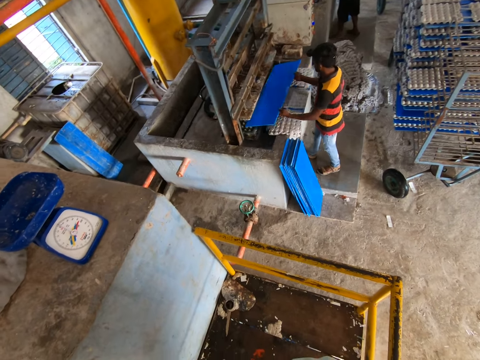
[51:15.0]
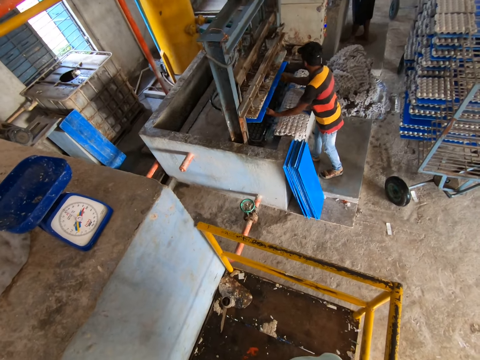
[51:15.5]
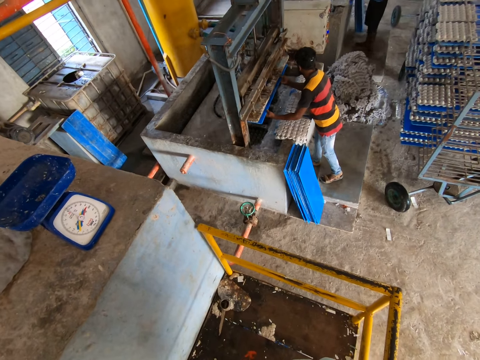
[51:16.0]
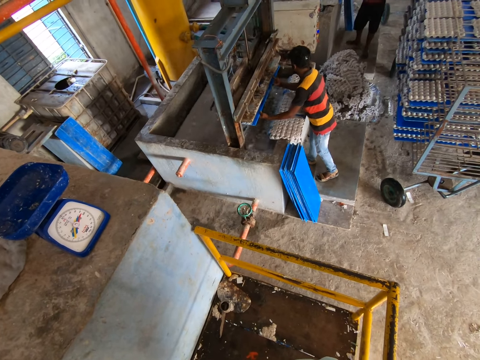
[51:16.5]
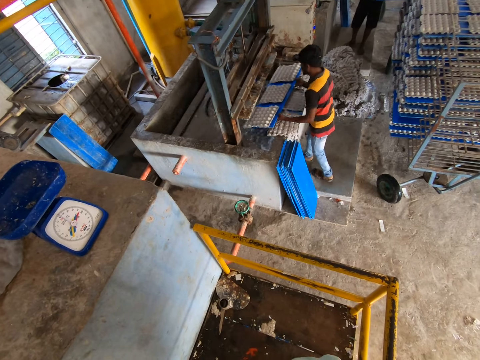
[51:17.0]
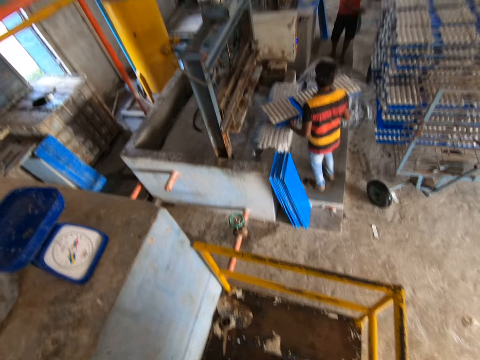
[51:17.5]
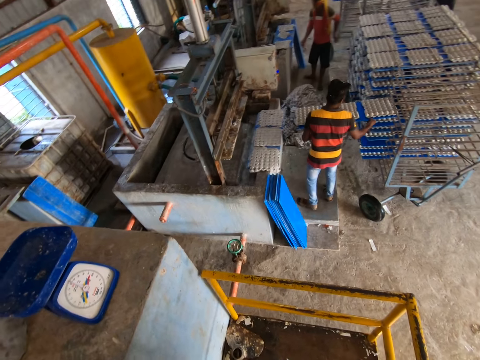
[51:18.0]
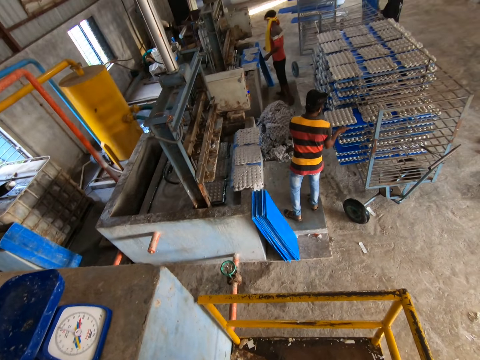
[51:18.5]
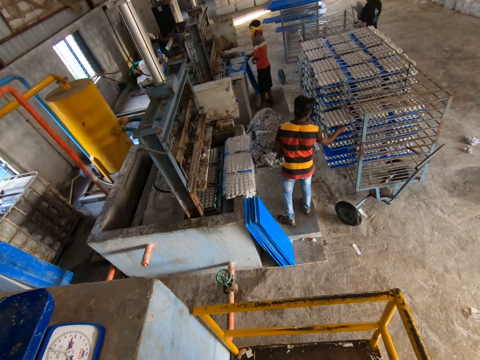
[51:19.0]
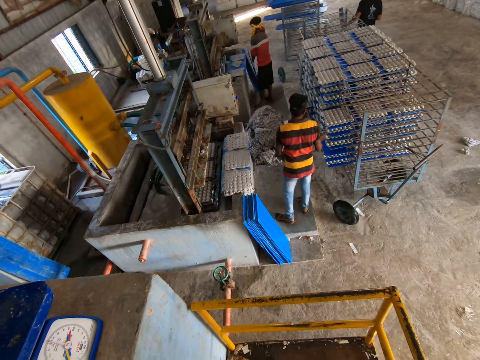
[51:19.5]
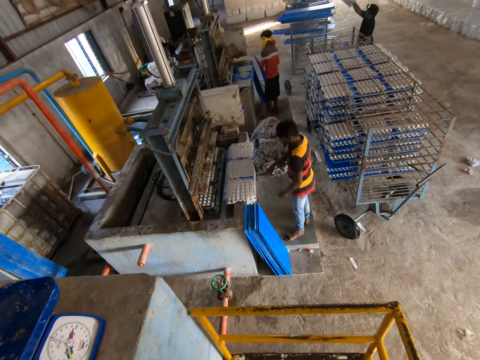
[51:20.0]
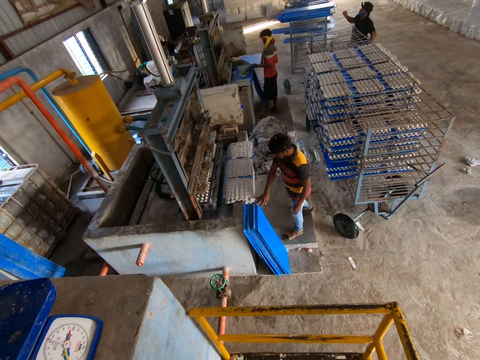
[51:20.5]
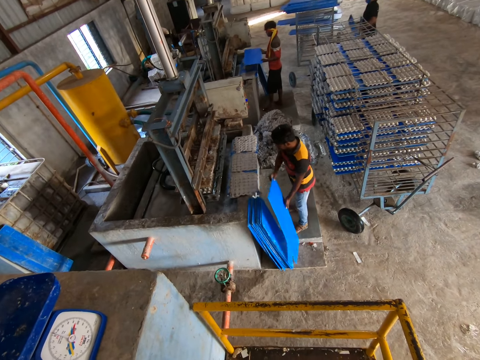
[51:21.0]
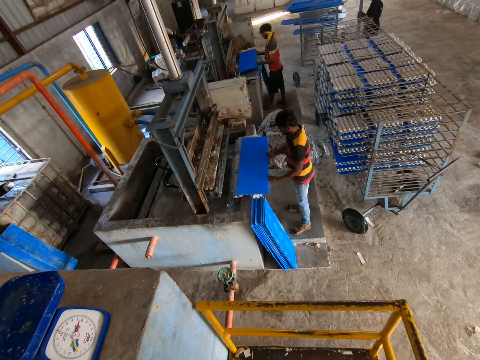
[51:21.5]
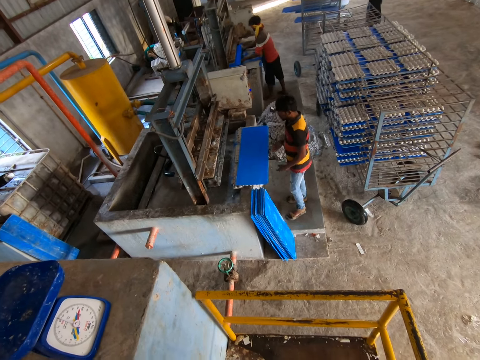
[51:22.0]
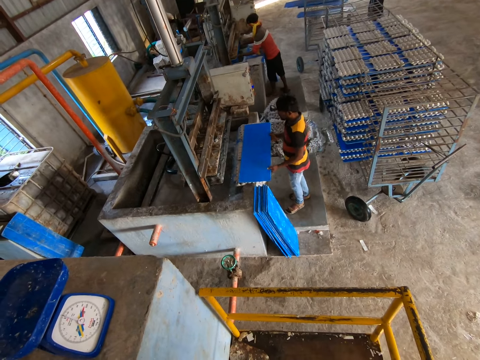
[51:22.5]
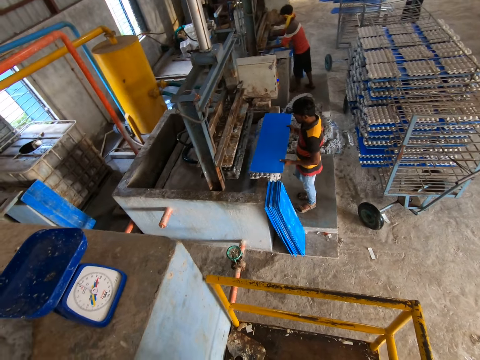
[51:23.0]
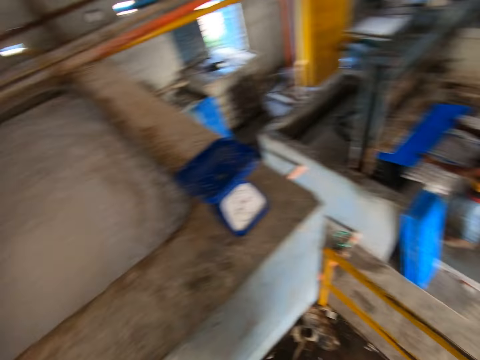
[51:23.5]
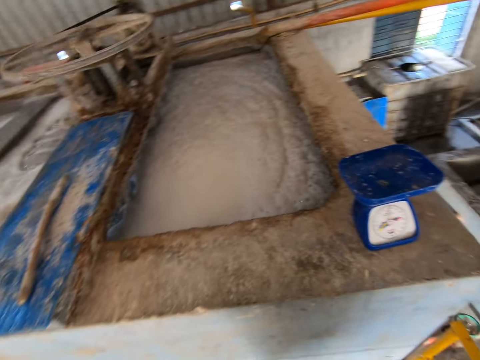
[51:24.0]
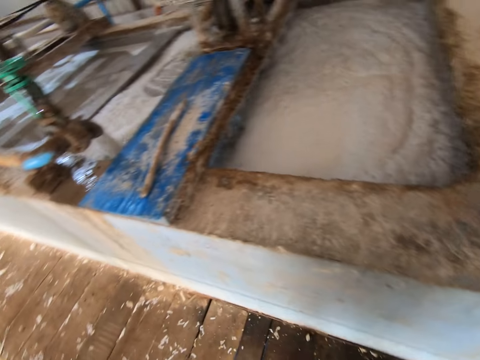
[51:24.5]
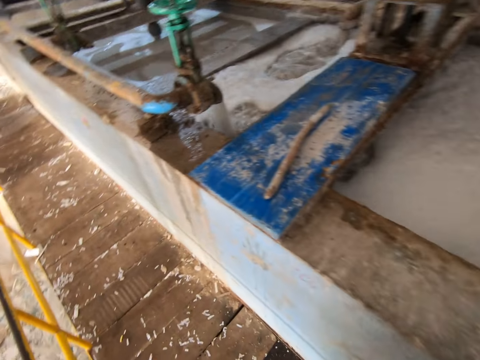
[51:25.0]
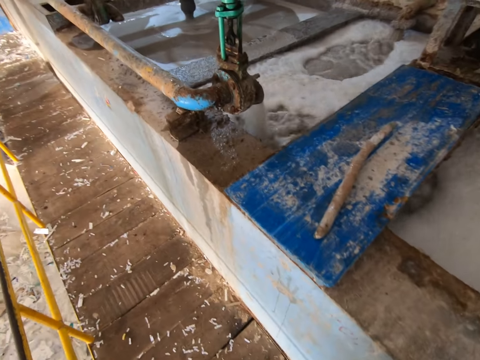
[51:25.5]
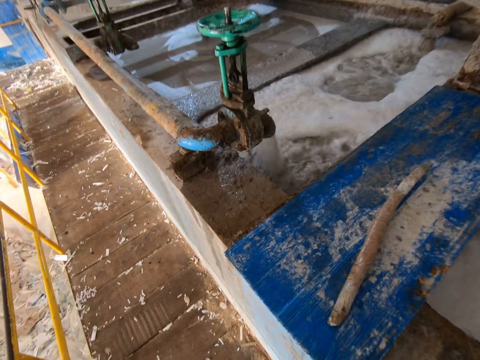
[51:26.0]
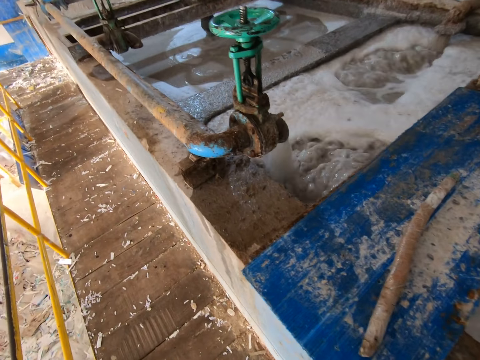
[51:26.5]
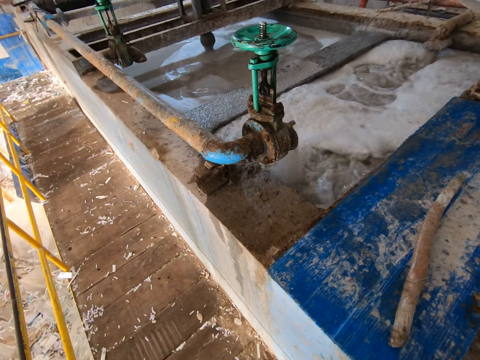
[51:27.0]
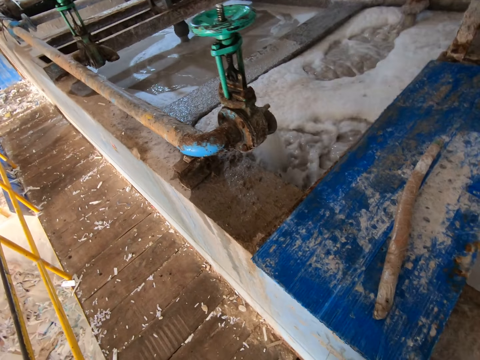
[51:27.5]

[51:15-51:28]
A man puts the plank in the egg crate making machine with both hands. The camera wearer interacts with a person. The man brings out the plank from the egg crate making machine with both hands, drops the plank in the shelf with both hands. Another man picks up a plank from the floor with both hands. A third man throws an egg crate with his right hand. The first man picks up a plank from the floor with both hands, drops the plank on the egg crate making machine with both hands. The second man puts the plank in the egg crate making machine with both hands. The first man puts the plank in the egg crate making machine with both hands. The camera wearer looks around.

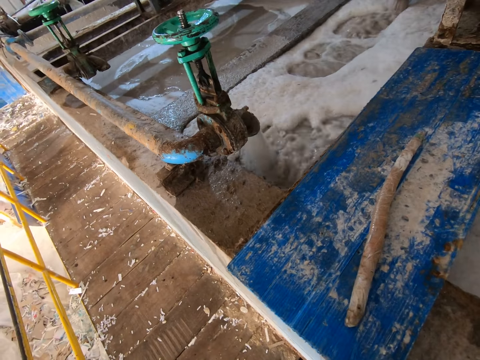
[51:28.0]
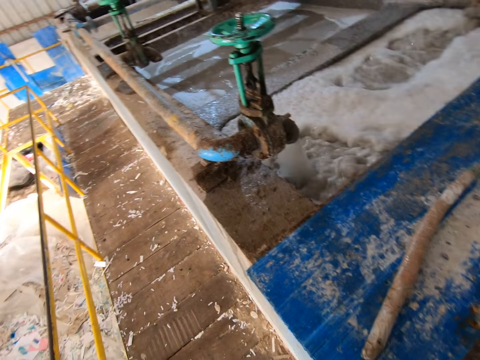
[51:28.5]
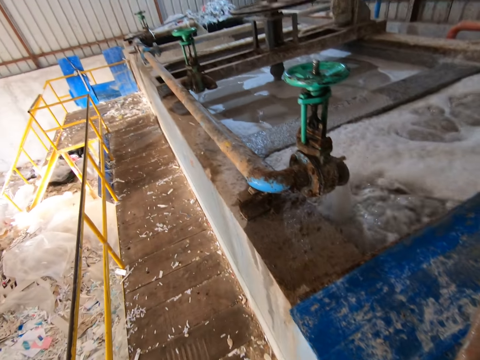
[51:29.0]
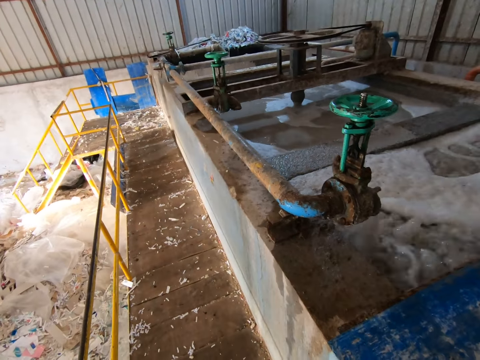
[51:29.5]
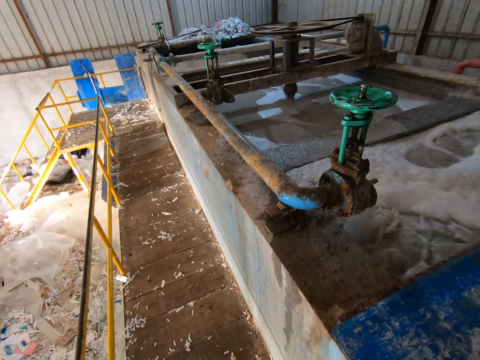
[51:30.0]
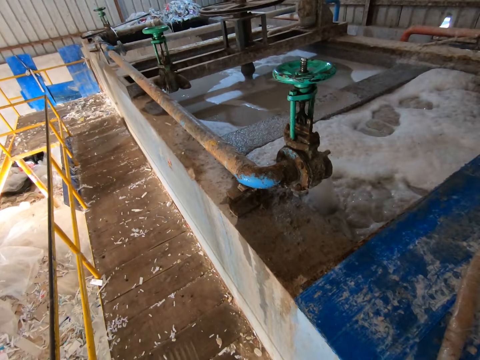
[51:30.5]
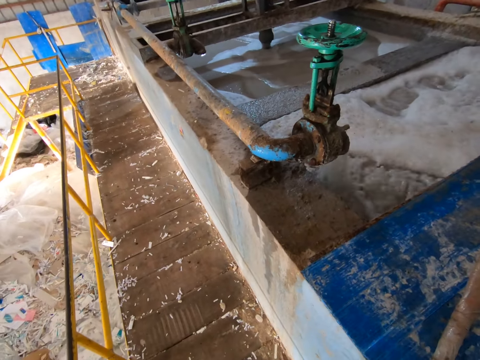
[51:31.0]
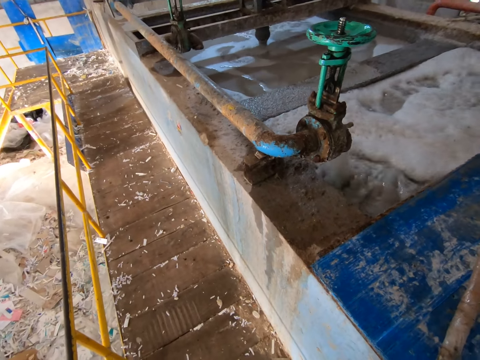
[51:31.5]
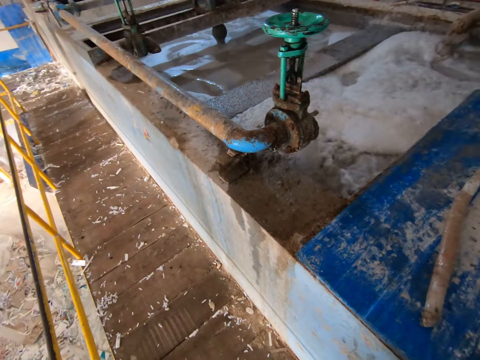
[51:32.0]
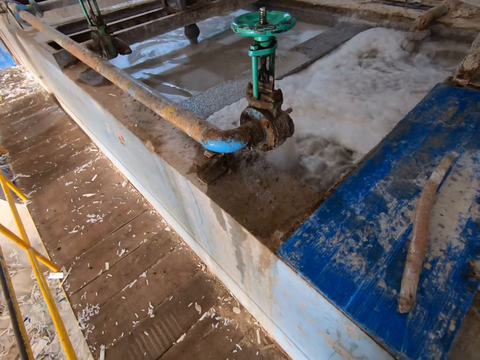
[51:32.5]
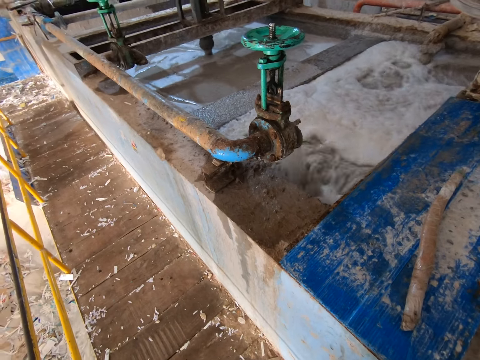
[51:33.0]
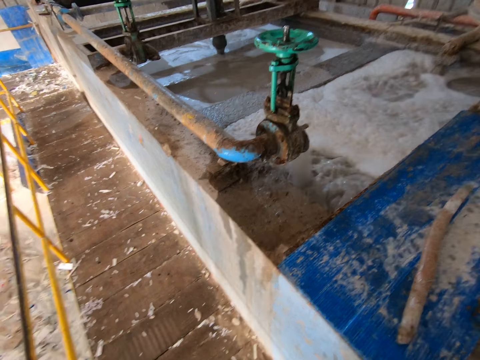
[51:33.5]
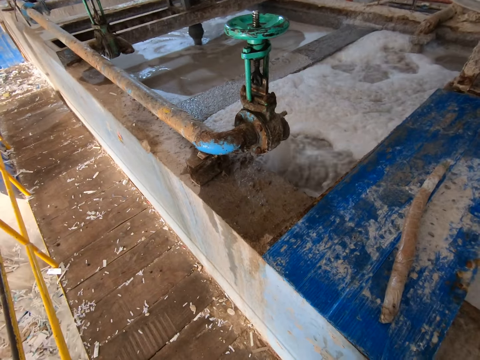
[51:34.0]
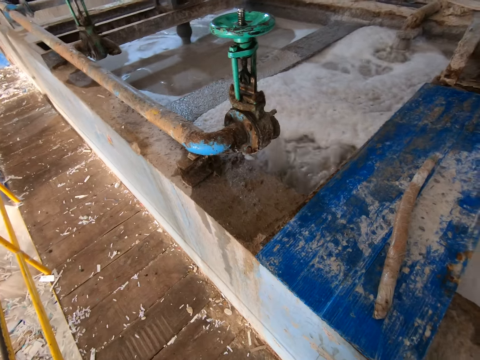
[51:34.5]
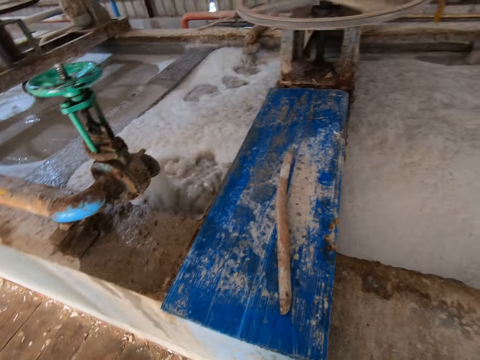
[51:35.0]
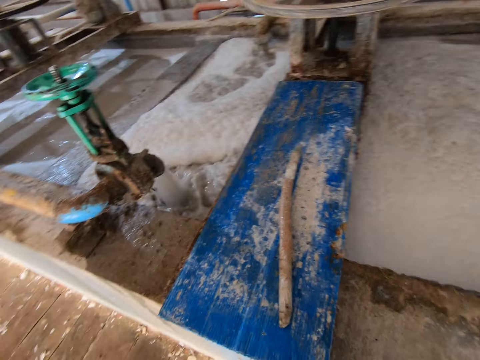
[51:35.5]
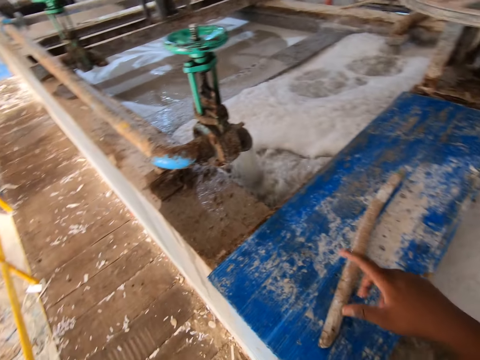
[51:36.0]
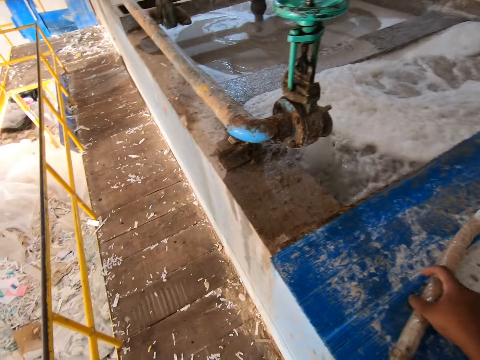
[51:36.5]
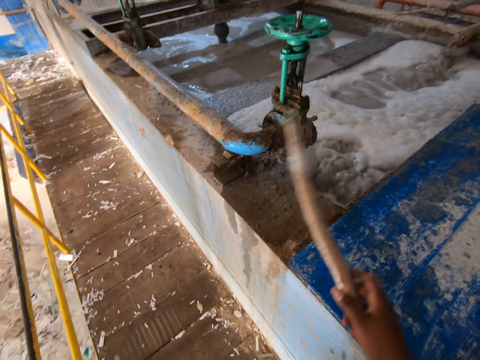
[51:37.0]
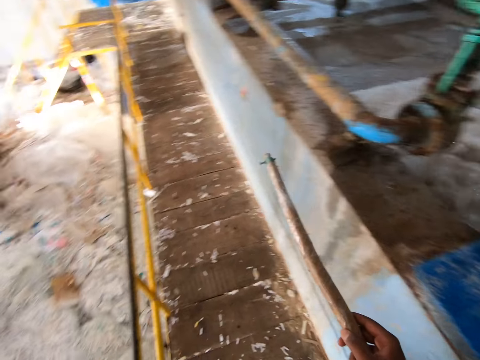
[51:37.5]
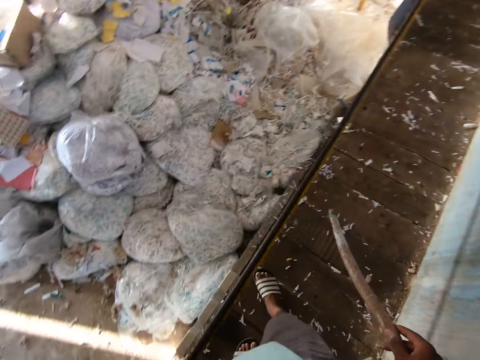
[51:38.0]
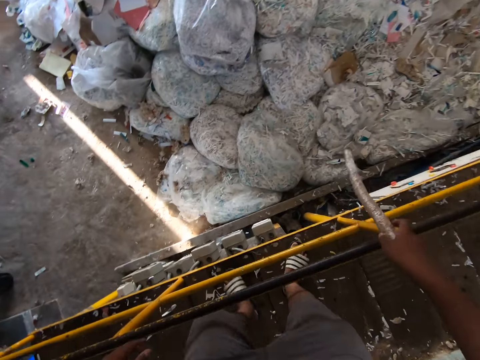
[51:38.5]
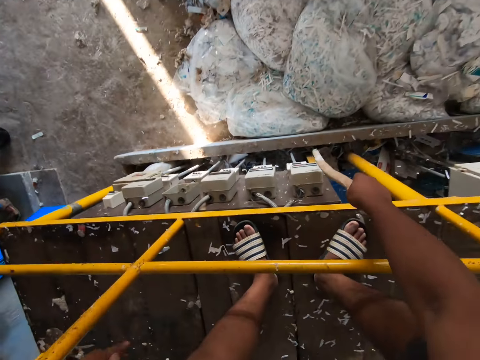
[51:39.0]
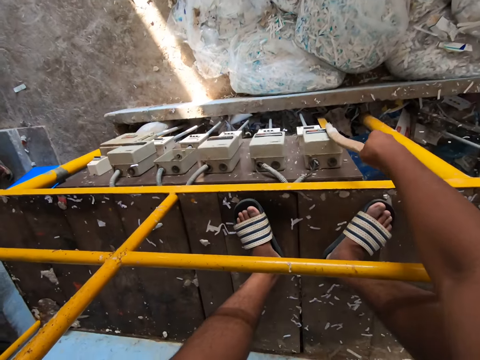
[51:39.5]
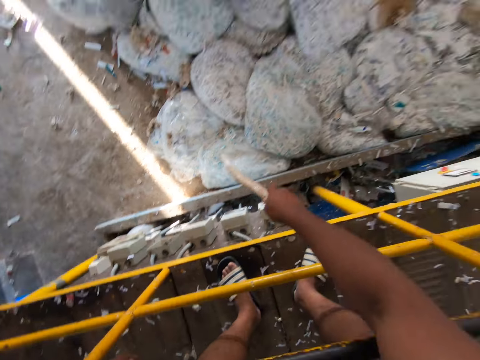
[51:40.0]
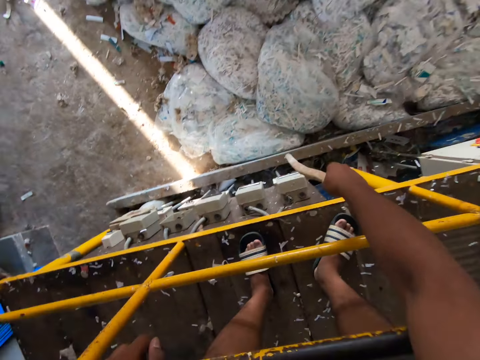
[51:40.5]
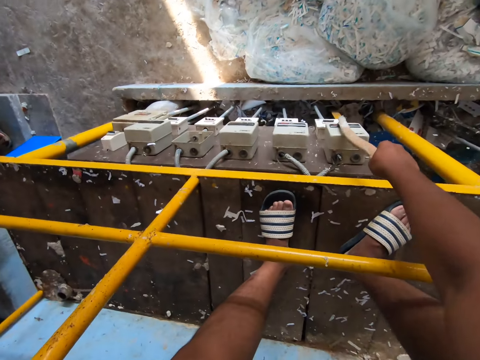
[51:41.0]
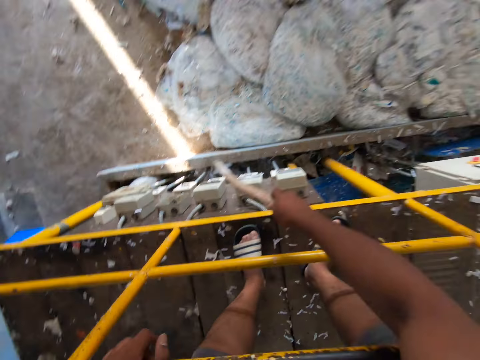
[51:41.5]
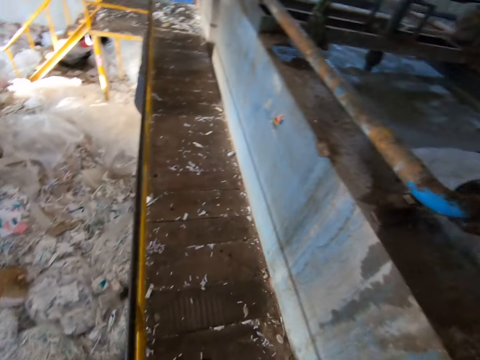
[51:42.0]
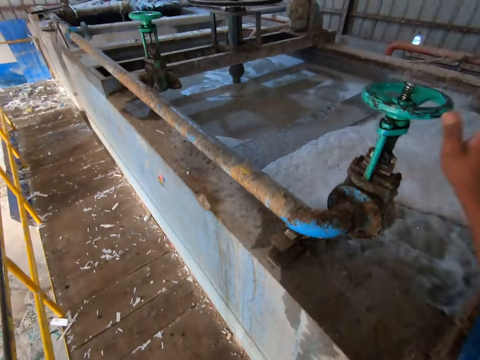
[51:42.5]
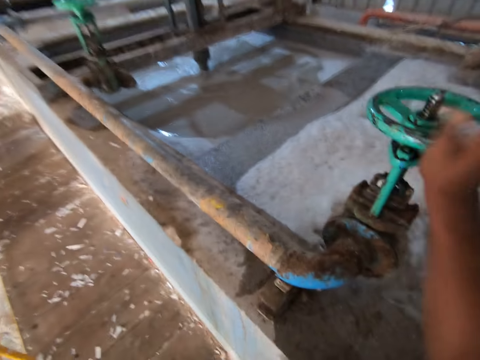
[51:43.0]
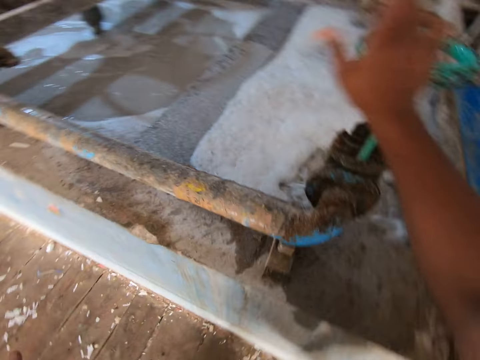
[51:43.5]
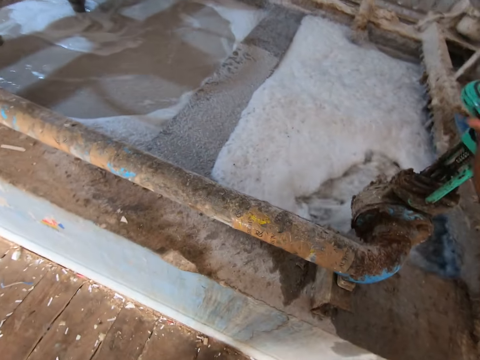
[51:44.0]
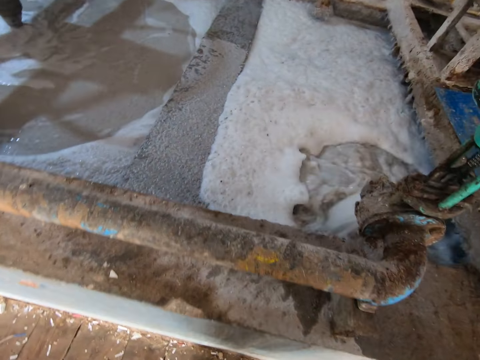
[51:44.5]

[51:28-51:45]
The camera wearer walks around. He picks up the stick from the plank with his right hand. He places his left hand on the handrail. He looks around. He touches the cut-out with the stick in his right hand. He turns the shut-off valve with his right hand.
